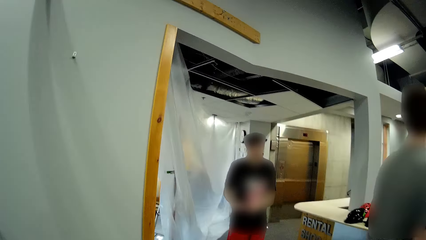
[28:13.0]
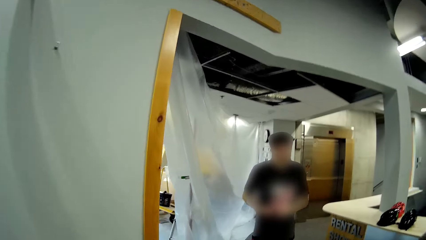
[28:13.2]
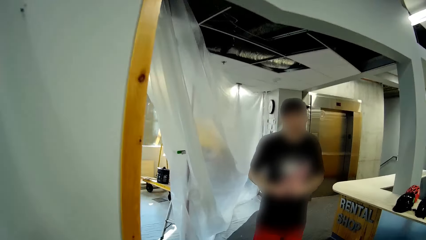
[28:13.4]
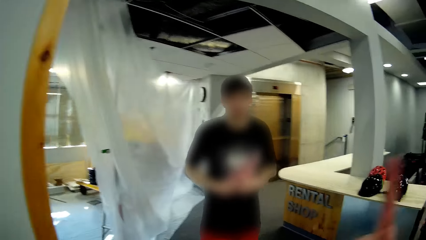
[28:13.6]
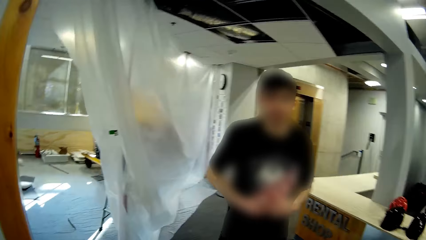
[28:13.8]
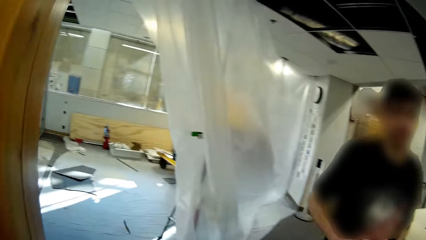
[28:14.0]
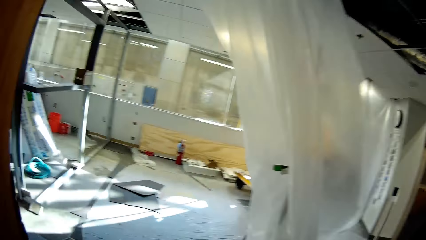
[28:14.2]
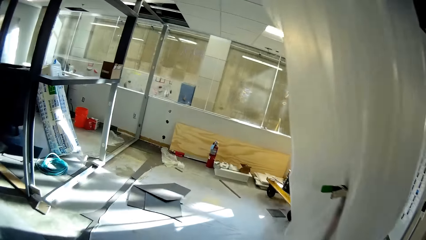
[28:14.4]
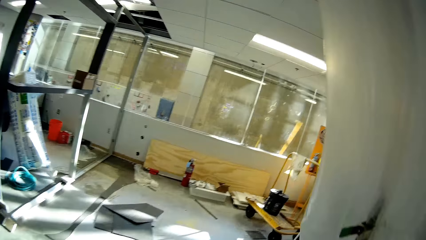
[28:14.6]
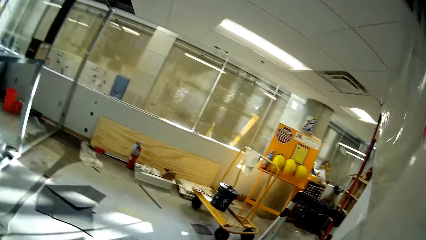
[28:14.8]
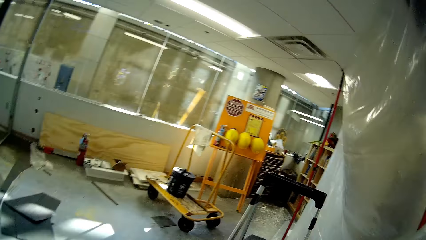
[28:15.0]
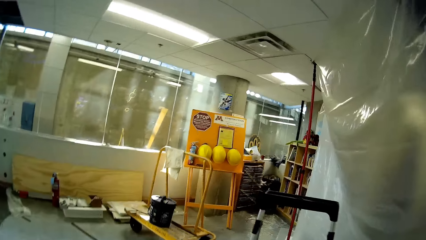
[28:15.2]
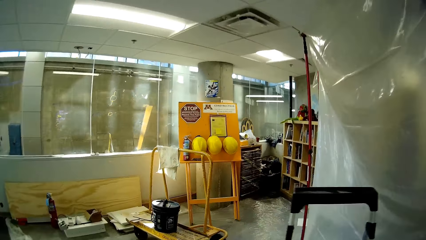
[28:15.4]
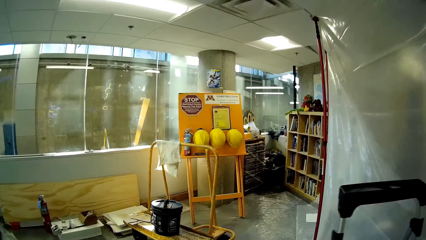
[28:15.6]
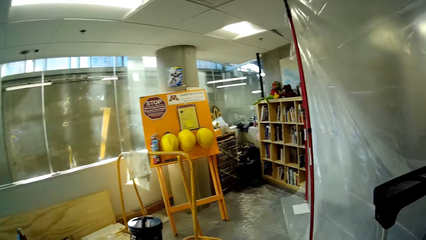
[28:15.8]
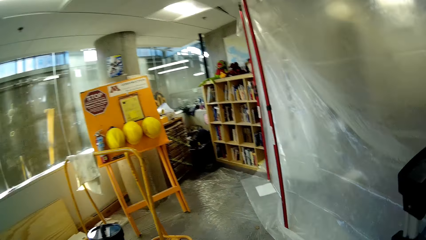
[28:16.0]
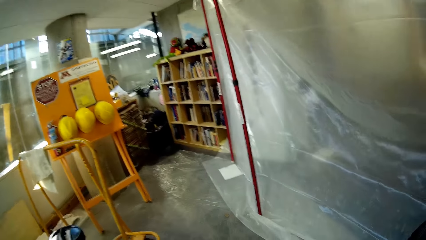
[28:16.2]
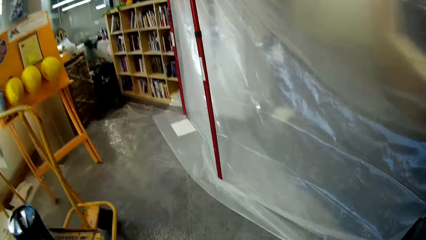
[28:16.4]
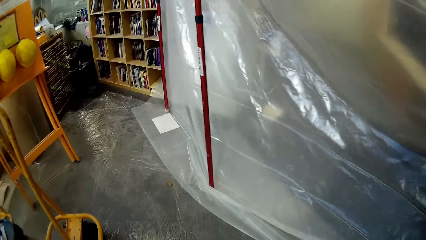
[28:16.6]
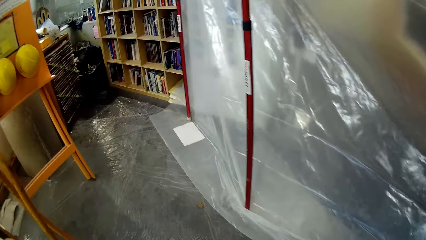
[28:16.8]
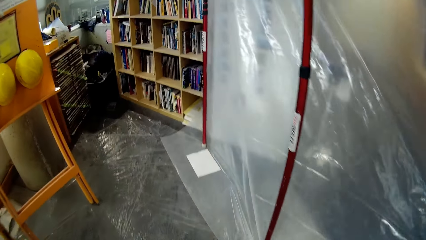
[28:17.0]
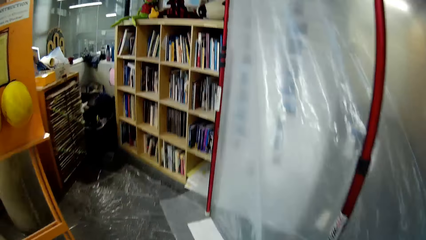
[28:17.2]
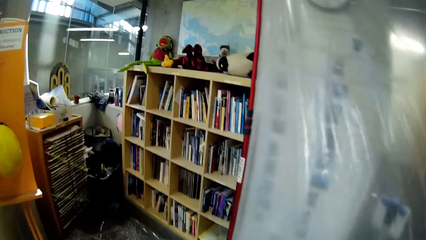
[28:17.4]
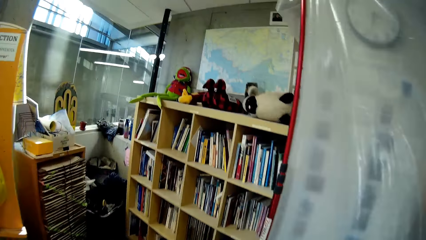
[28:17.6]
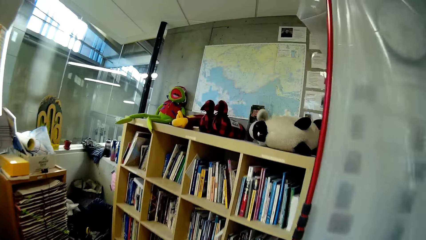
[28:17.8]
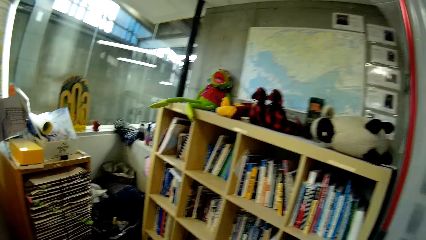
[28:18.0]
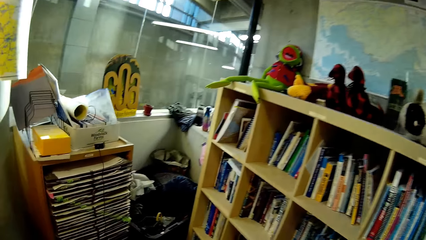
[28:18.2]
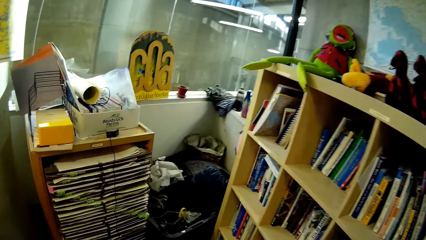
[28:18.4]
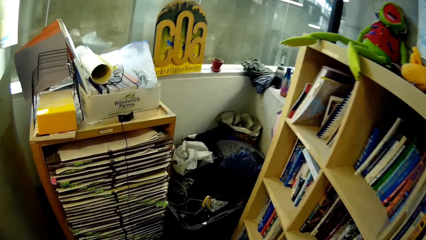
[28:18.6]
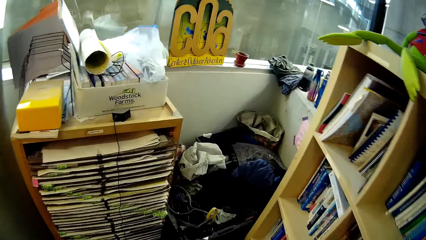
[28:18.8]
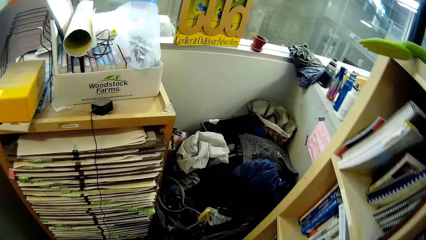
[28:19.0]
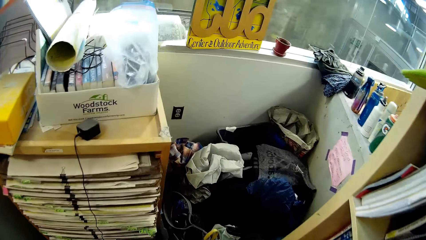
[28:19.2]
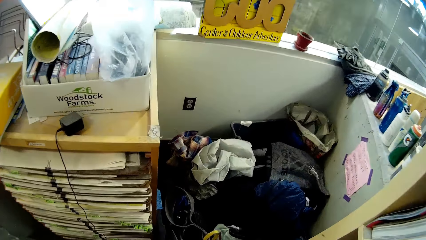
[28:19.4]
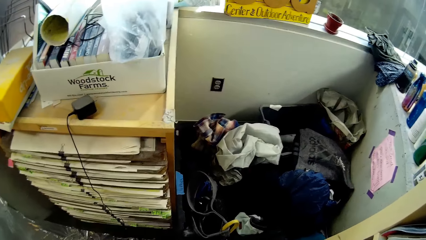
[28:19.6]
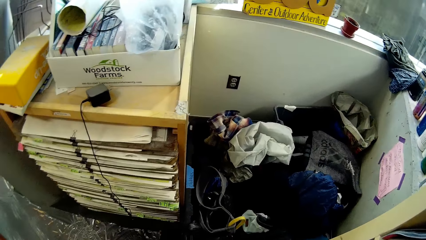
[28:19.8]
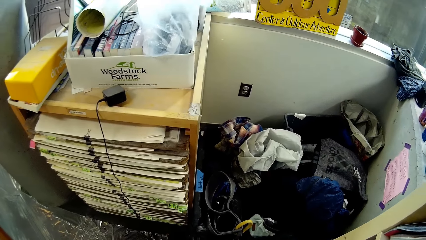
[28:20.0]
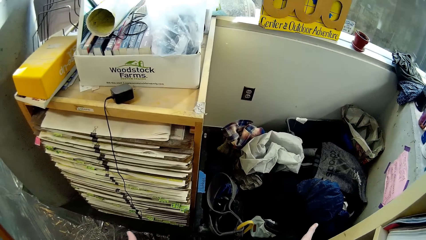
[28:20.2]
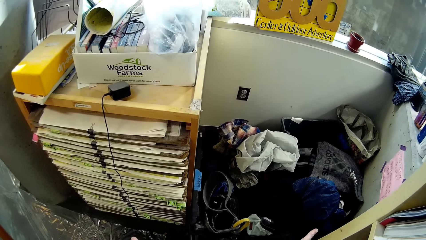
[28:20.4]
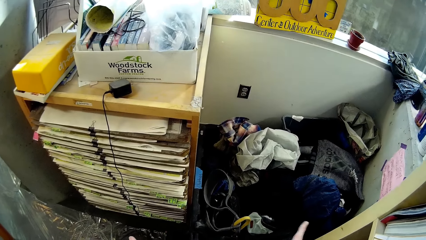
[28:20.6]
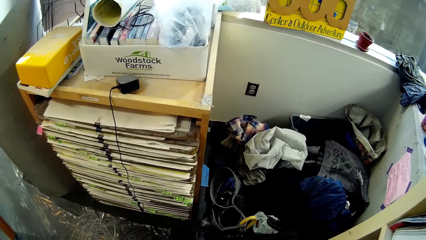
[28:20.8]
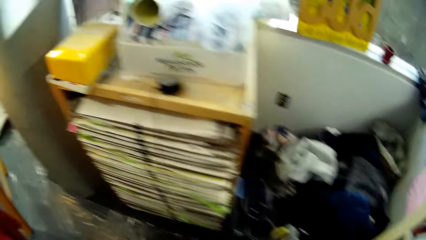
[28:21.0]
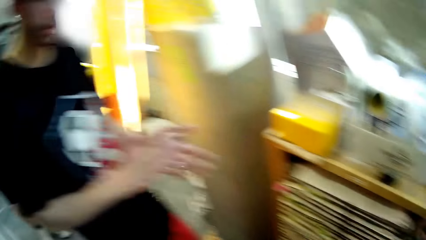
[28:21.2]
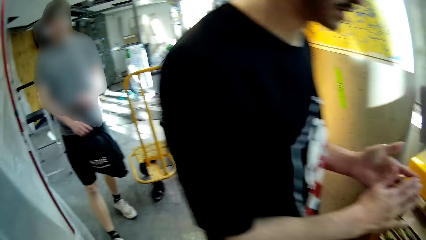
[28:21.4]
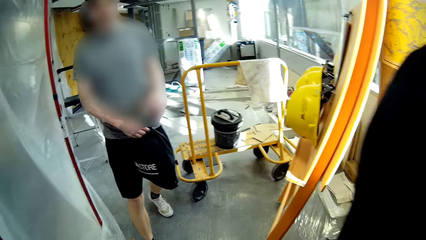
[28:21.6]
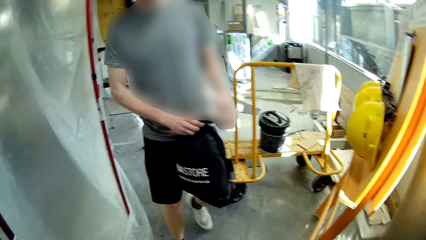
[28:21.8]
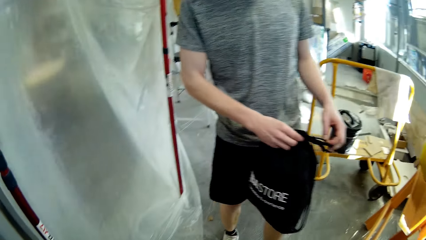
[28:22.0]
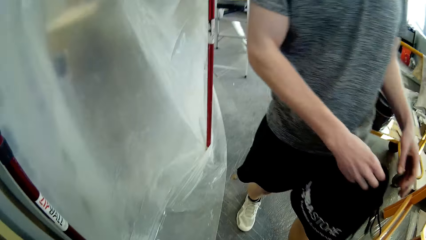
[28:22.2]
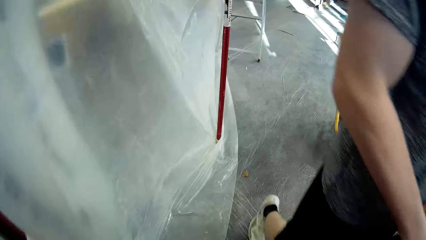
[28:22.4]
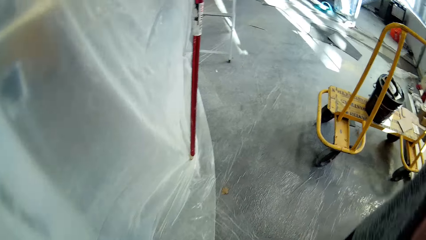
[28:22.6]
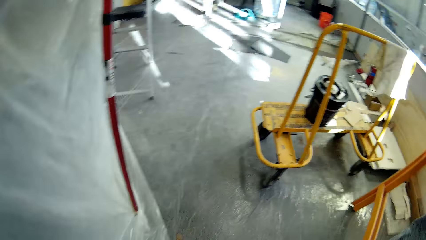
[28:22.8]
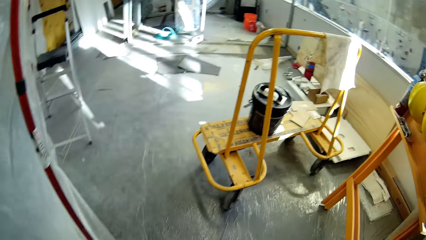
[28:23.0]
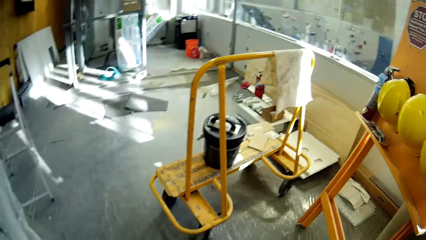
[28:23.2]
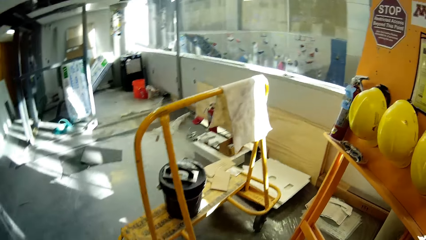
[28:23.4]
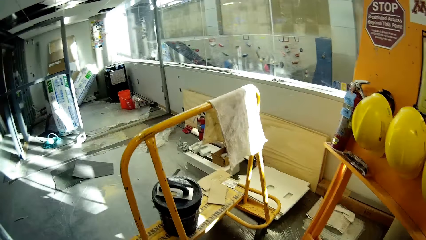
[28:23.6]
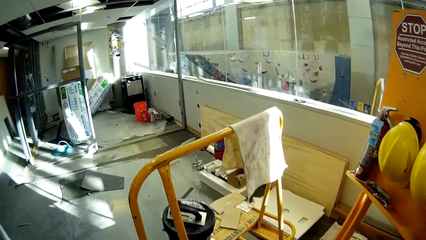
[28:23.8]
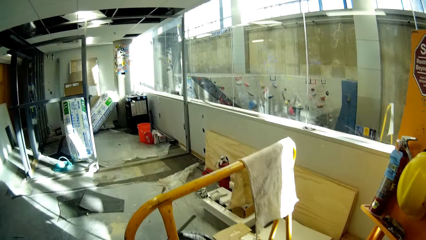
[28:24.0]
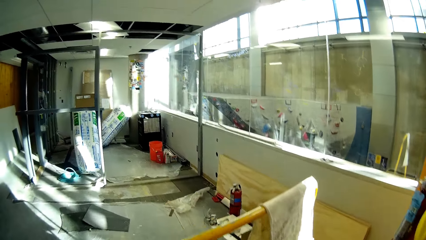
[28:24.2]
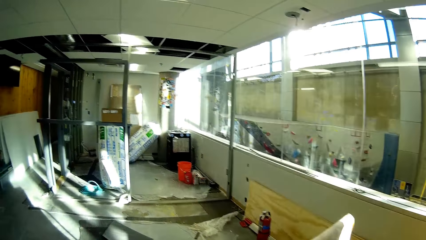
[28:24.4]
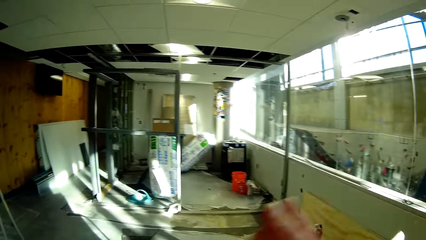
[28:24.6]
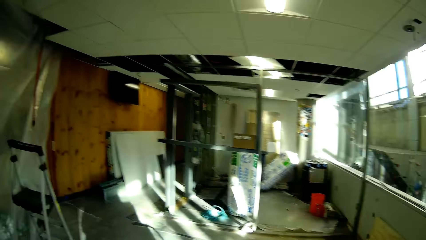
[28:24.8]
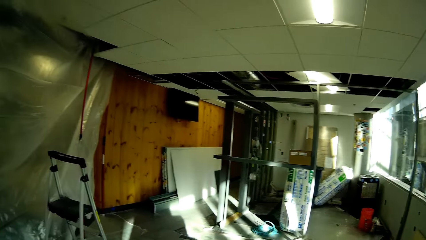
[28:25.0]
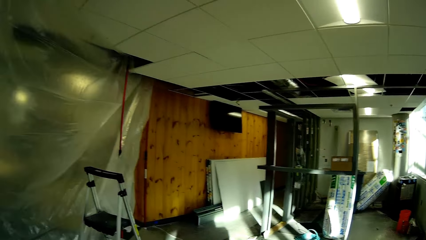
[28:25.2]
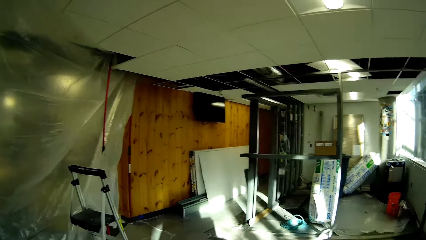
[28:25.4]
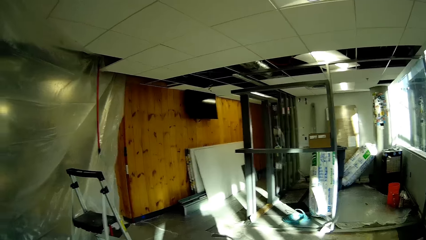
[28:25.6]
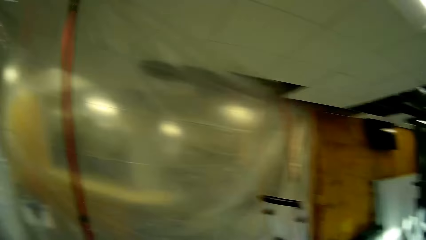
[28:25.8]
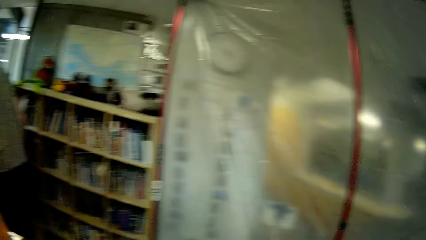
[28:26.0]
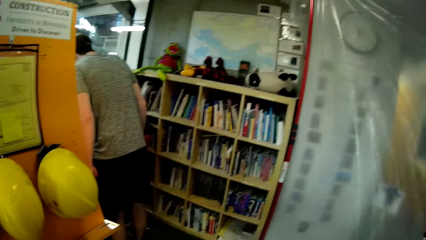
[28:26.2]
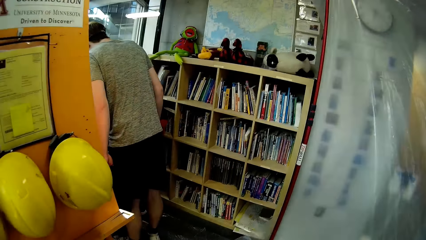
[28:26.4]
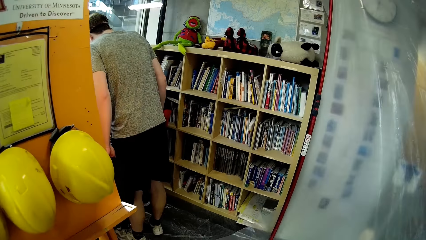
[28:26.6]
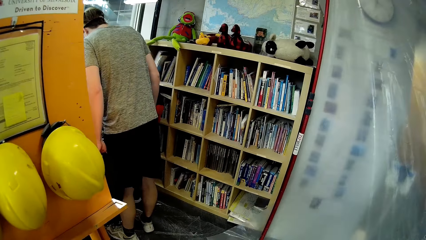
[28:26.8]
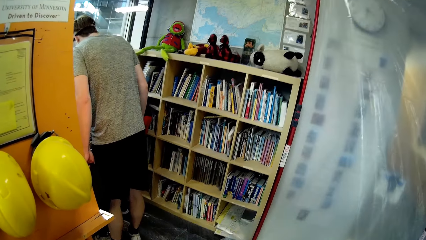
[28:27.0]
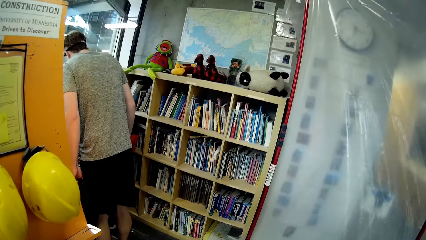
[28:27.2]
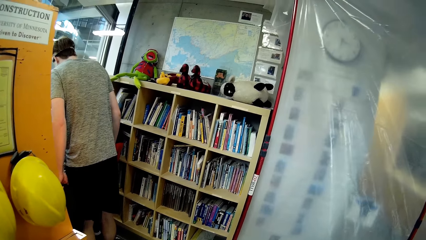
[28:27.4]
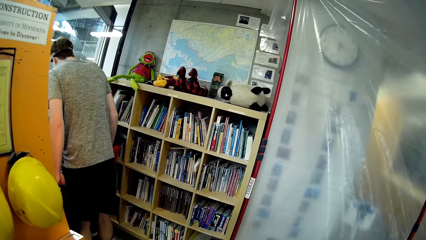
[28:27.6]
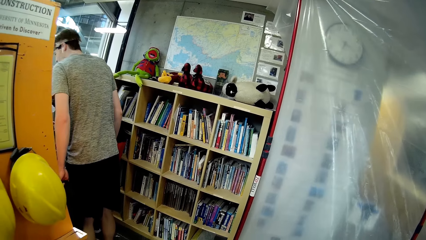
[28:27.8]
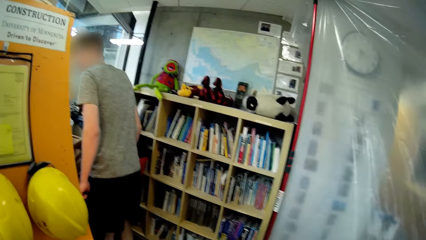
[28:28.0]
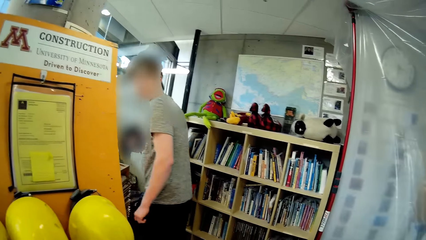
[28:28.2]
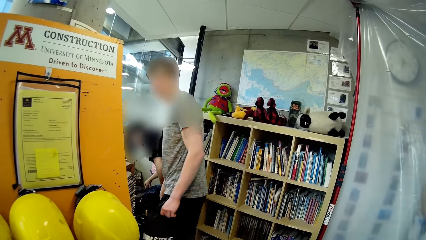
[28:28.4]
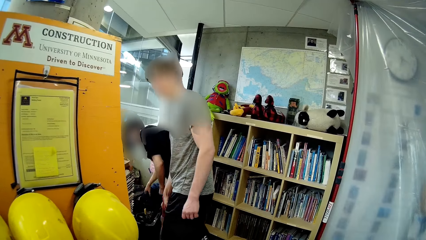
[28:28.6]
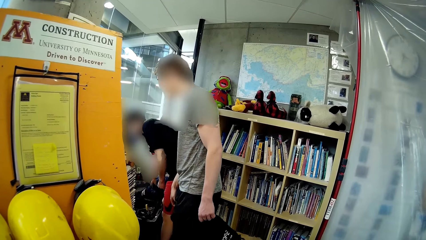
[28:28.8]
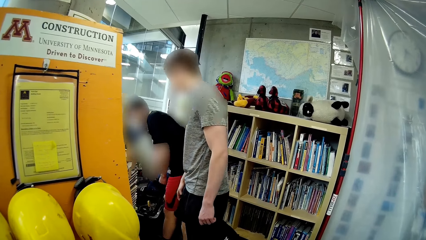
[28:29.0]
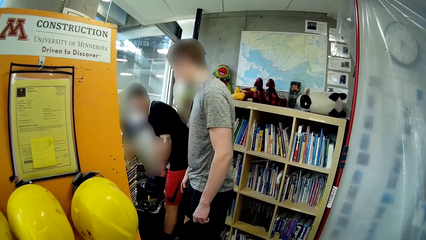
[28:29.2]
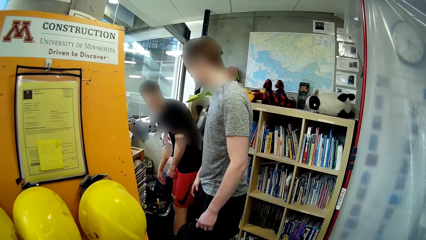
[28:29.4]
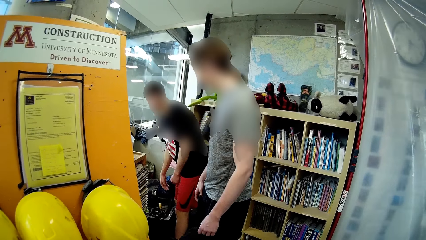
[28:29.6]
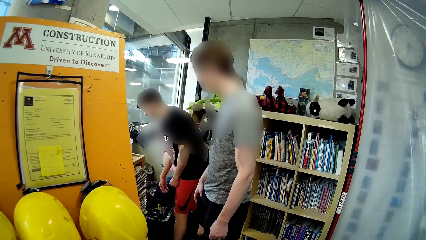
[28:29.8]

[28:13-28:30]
A person stretches both hands. The camera wearer walks into a workshop from a store. They point at the clothes. They walk past a man. Another person opens the bag. The camera wearer walks past another man.
